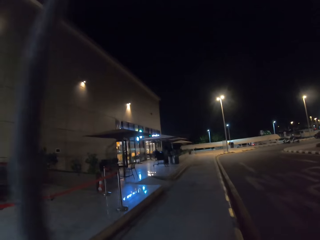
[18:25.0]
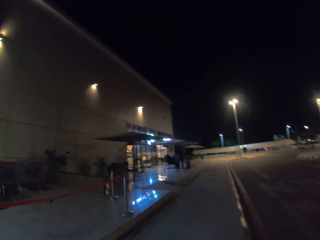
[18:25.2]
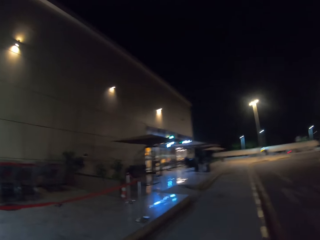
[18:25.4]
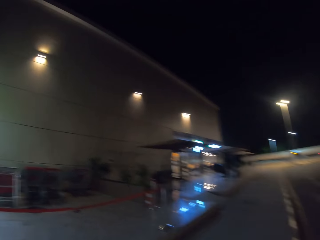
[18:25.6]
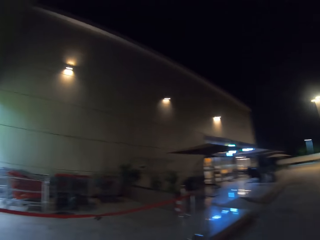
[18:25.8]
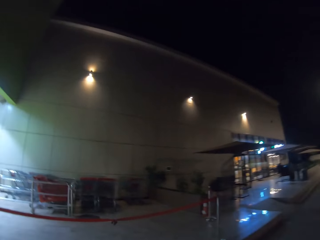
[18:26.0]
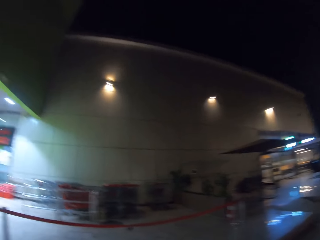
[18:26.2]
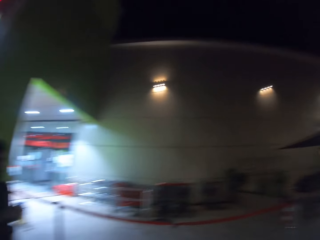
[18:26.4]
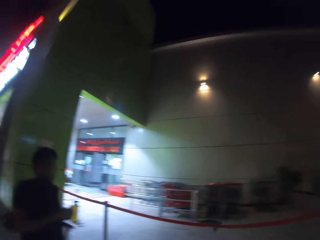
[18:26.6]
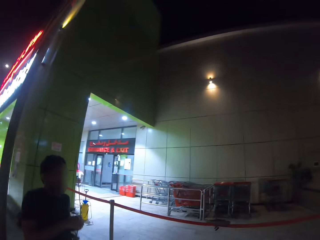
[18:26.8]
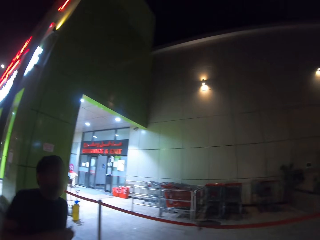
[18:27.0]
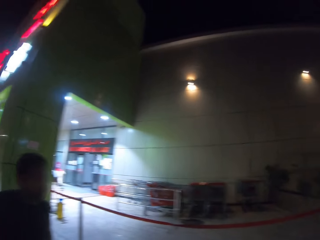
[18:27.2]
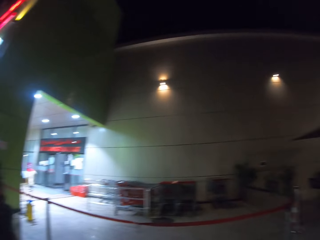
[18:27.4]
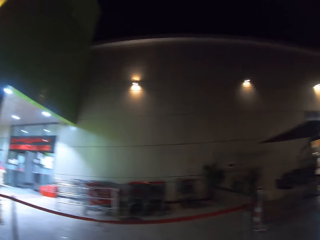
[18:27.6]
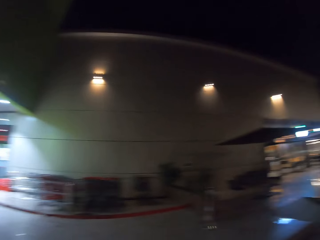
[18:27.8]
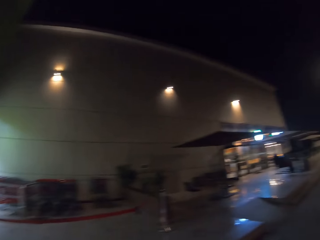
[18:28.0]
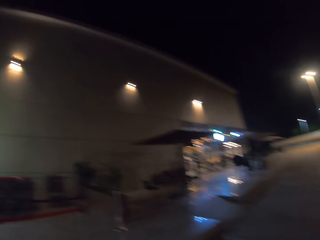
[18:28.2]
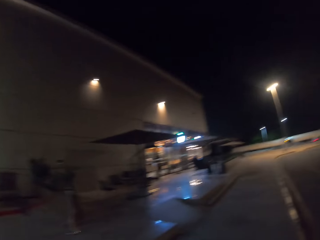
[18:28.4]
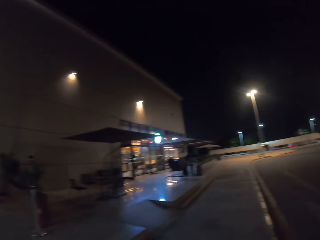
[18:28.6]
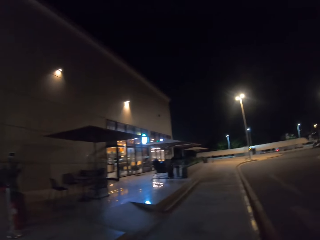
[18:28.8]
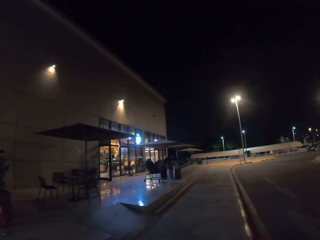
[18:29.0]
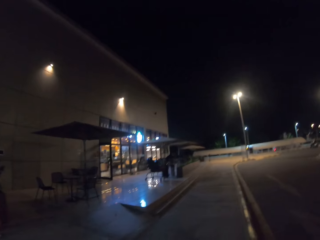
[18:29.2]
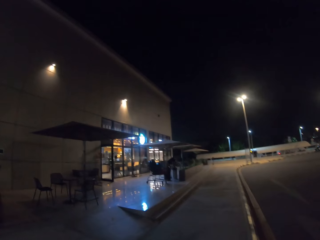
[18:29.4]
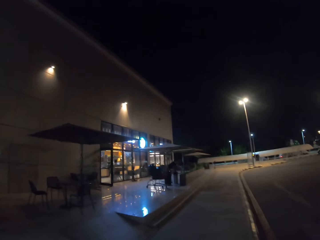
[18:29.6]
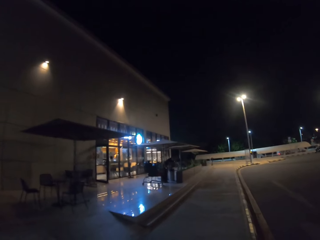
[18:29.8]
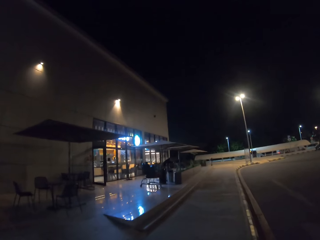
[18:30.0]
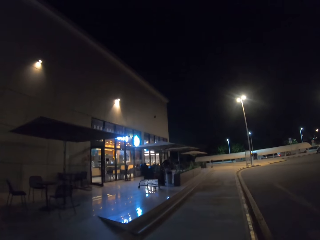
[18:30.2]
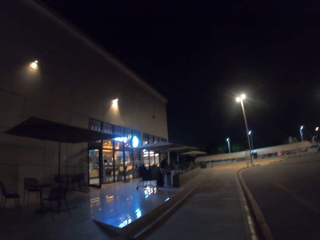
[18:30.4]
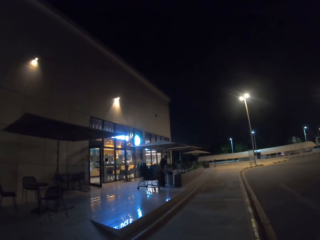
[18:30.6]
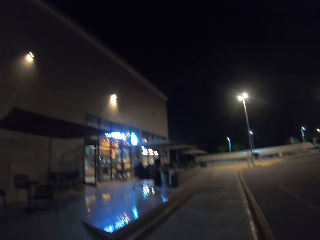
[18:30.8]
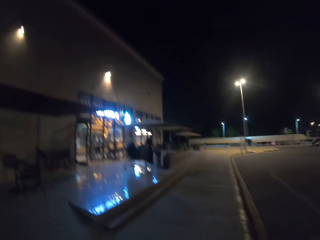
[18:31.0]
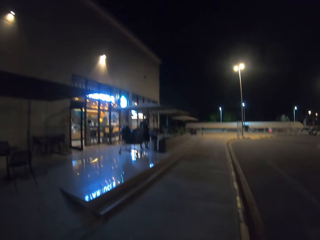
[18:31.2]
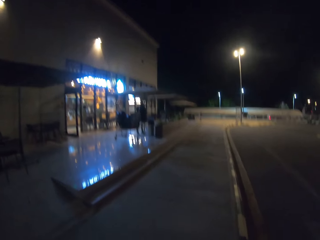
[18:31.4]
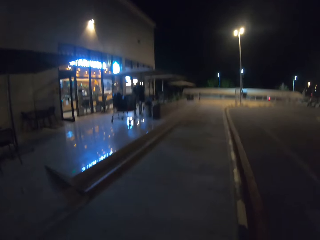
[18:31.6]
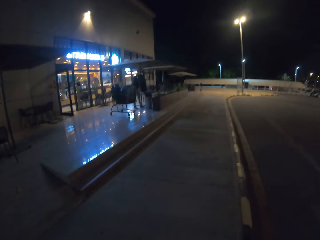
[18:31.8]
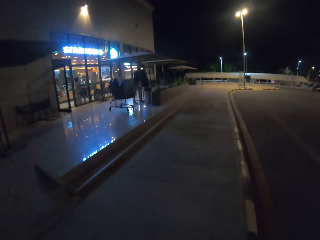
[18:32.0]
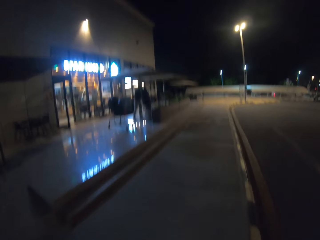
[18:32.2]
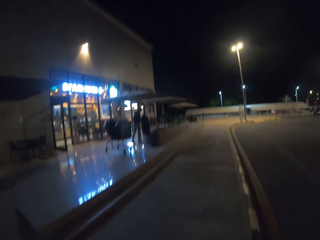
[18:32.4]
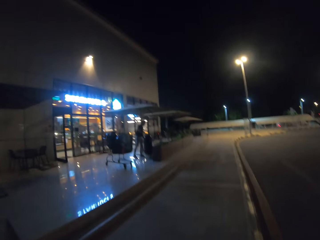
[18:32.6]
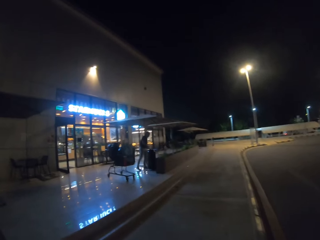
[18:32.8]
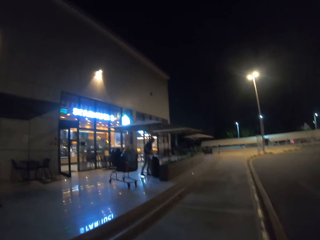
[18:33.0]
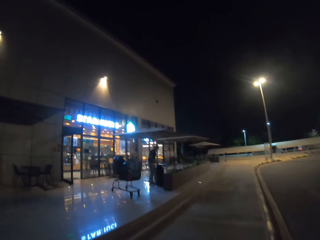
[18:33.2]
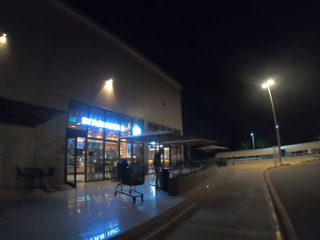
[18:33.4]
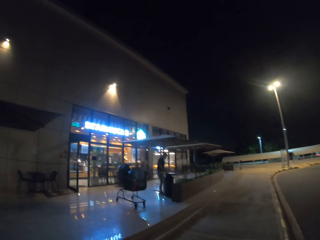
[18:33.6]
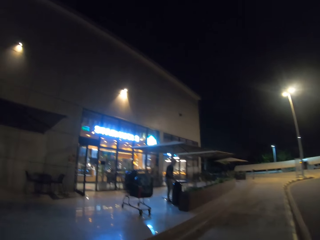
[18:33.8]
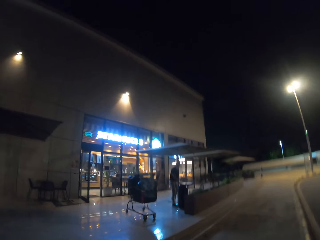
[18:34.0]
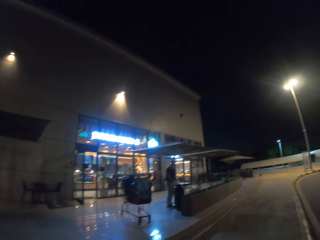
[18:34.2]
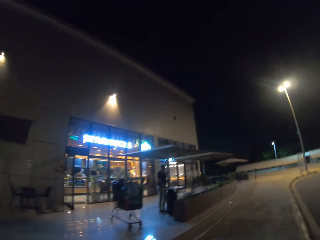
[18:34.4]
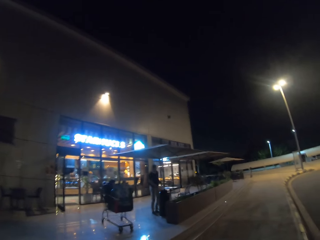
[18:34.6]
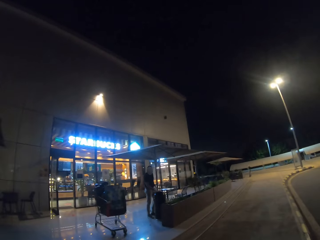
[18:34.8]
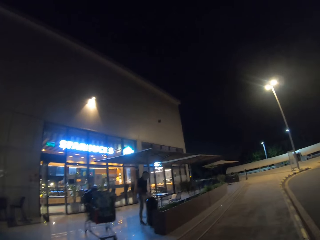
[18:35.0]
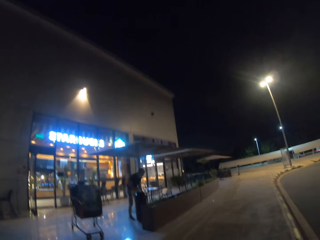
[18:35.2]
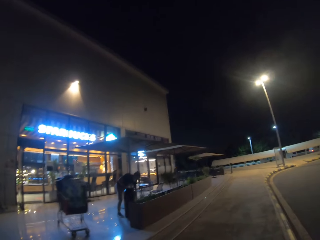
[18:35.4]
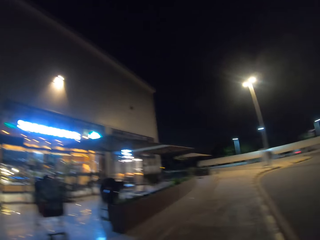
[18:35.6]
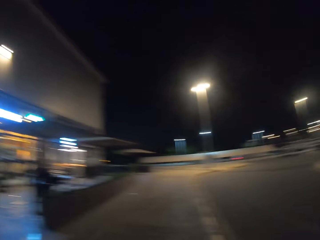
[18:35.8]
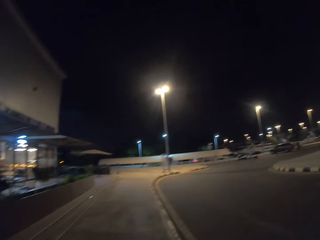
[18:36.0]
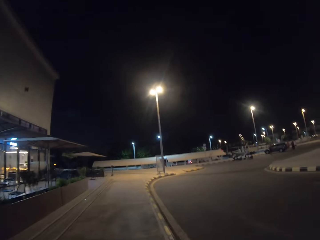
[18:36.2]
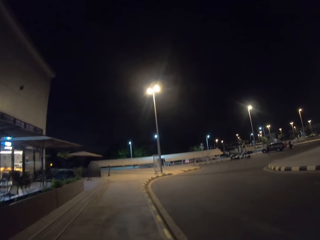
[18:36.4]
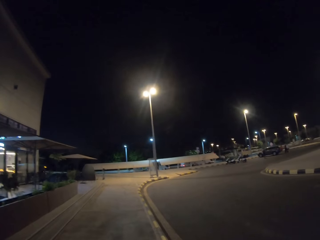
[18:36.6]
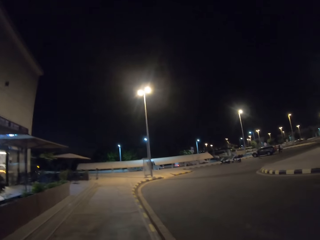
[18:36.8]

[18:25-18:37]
The camera wearer looks at the man. They walk on the pavement.

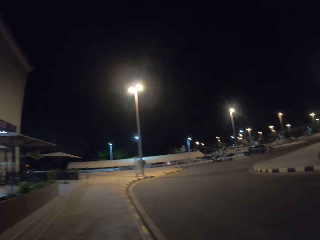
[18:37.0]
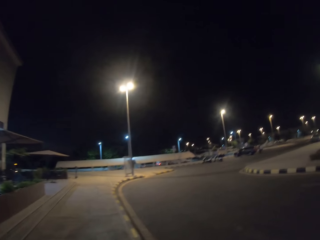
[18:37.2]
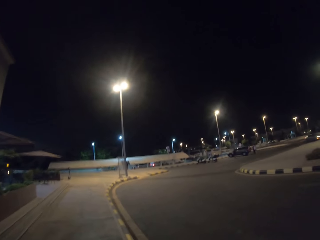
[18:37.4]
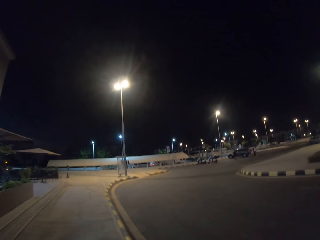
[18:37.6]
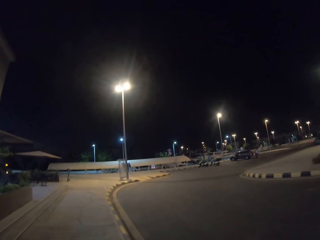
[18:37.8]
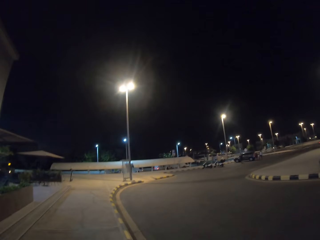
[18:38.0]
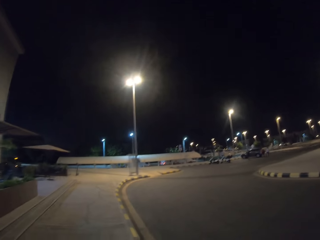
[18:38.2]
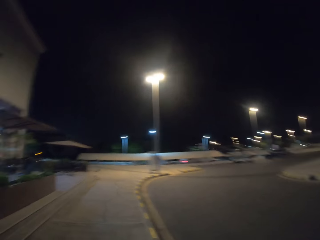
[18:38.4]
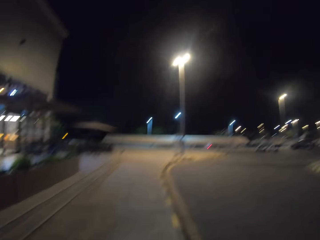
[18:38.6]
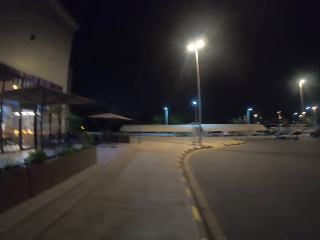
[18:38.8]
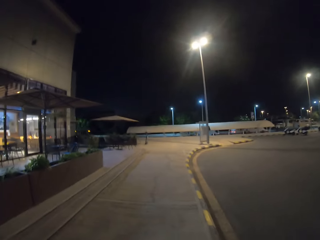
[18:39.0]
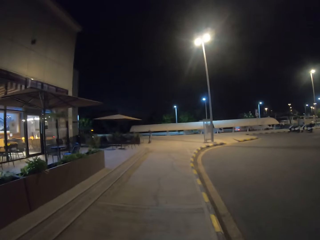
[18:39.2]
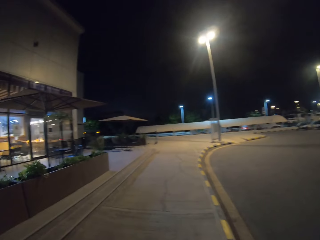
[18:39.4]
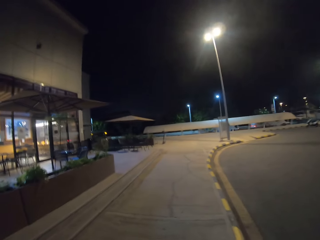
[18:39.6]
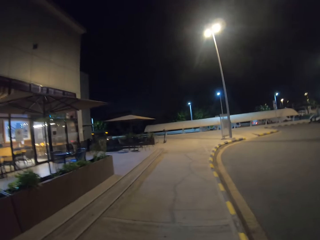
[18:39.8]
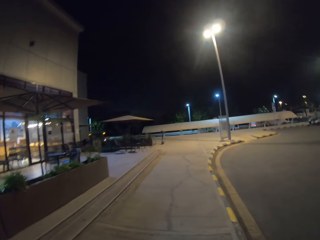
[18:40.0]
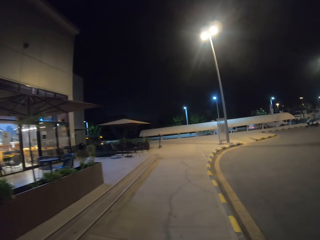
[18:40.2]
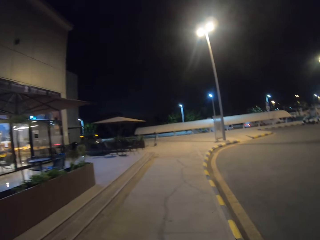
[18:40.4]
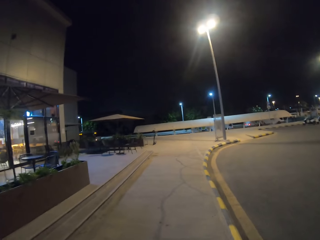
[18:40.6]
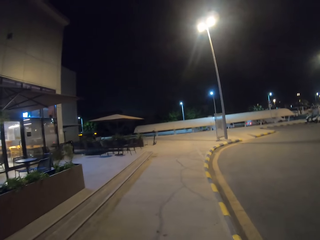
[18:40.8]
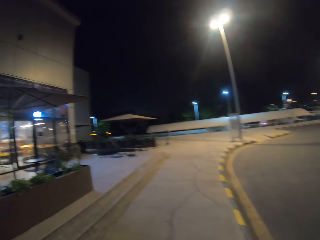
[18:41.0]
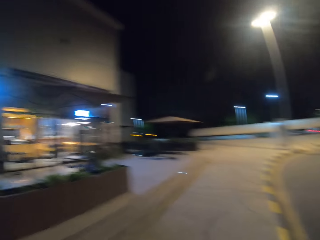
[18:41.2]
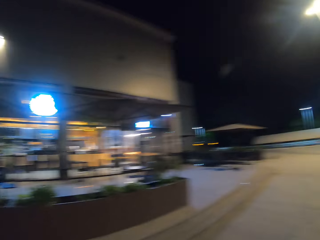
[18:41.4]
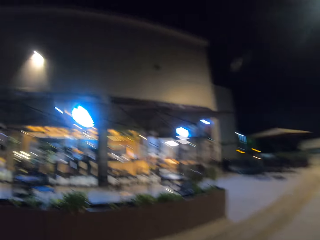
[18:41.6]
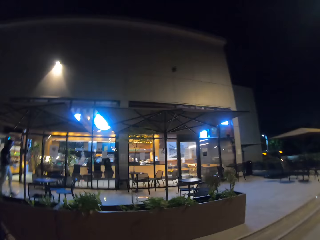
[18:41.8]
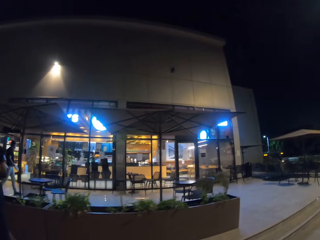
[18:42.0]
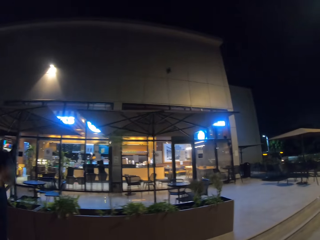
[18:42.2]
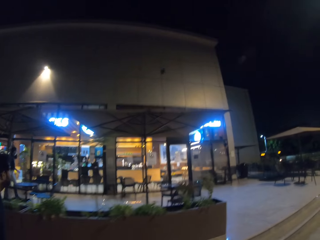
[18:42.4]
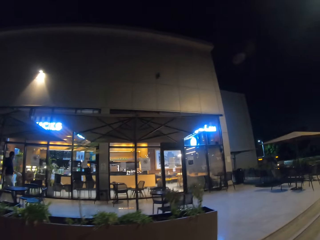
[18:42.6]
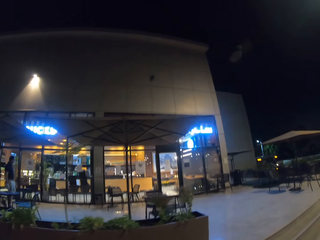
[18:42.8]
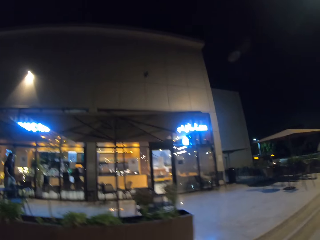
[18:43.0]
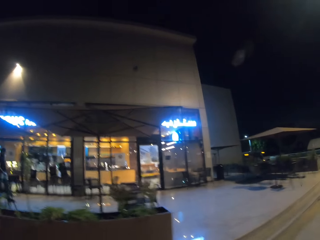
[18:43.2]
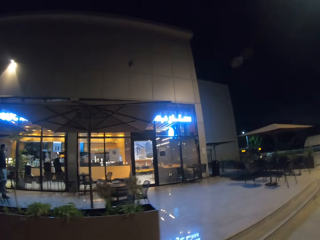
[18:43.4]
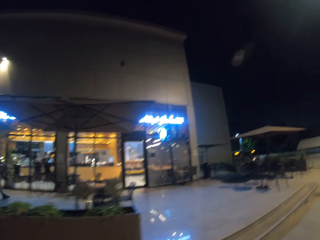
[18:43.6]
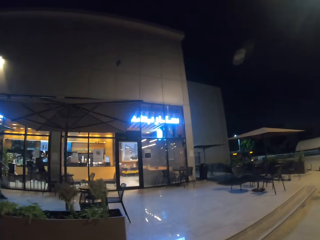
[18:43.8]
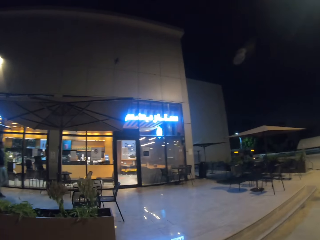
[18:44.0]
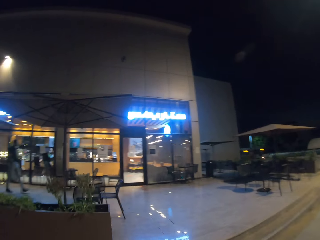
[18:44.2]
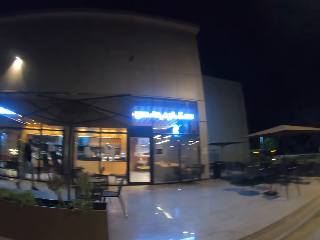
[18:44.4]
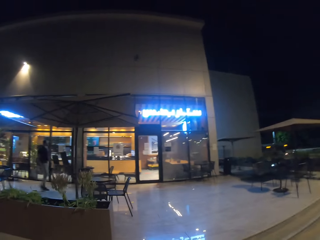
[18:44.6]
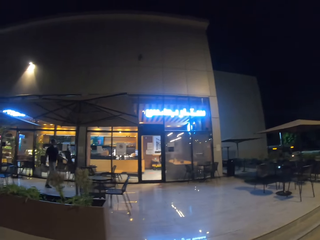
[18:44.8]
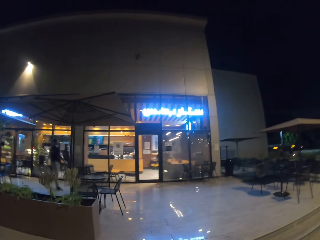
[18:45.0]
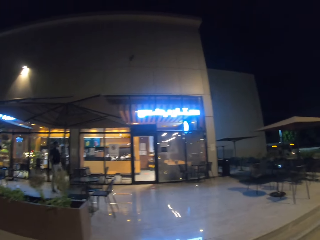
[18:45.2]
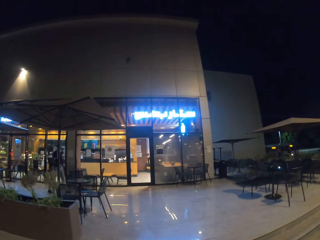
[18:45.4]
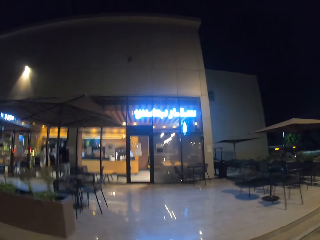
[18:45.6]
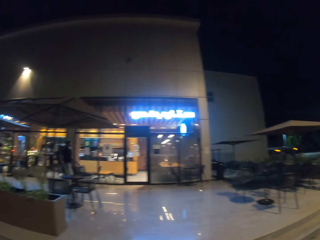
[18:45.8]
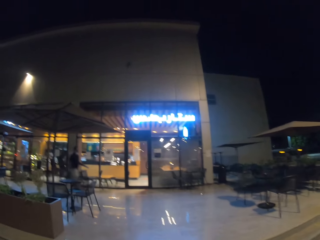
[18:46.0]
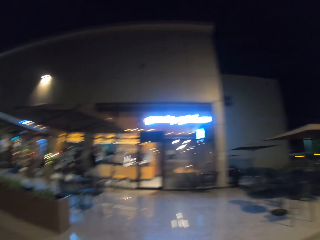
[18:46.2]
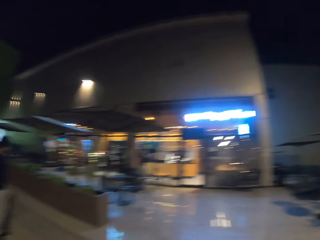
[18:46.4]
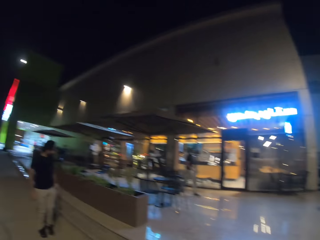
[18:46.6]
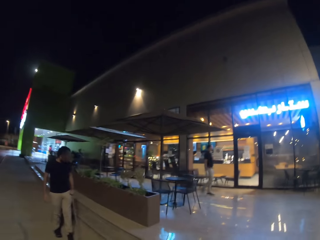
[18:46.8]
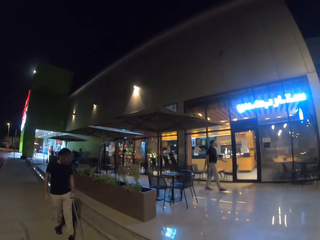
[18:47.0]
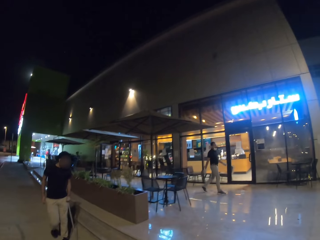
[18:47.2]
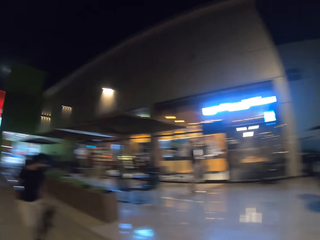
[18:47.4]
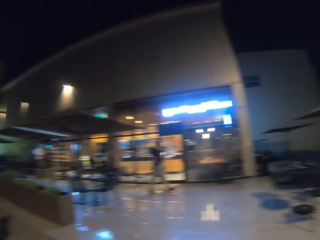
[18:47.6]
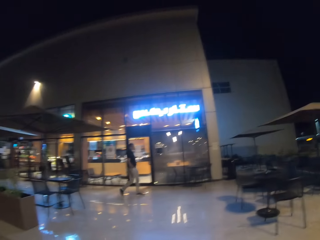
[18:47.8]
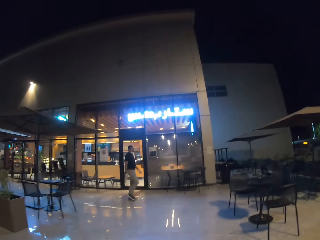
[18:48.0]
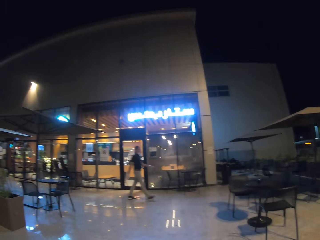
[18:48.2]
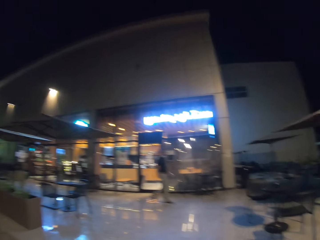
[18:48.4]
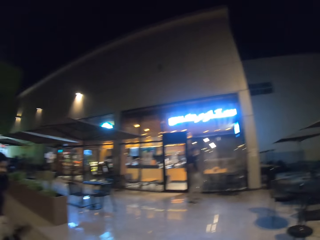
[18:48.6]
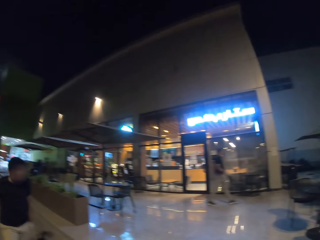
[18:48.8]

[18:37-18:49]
The camera wearer looks at the man.
